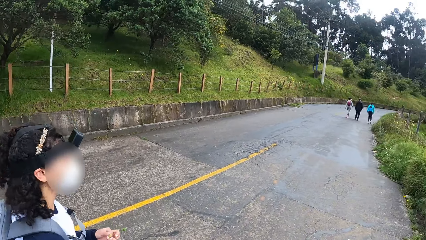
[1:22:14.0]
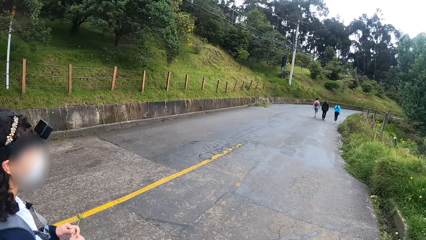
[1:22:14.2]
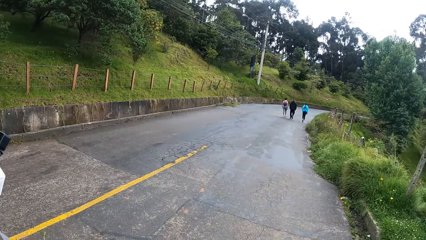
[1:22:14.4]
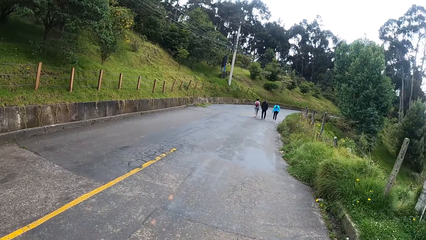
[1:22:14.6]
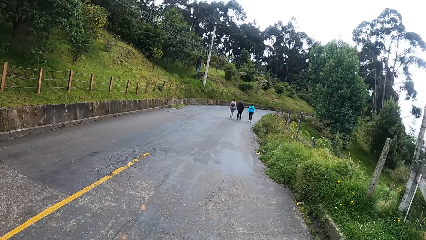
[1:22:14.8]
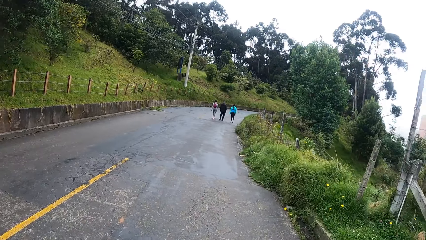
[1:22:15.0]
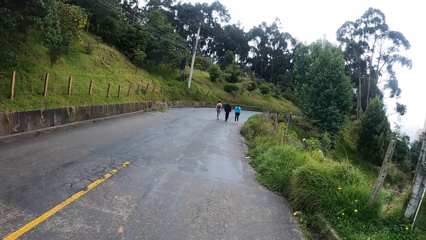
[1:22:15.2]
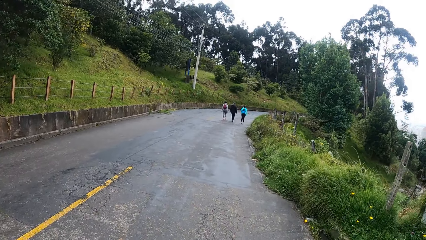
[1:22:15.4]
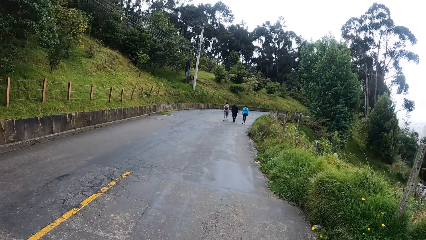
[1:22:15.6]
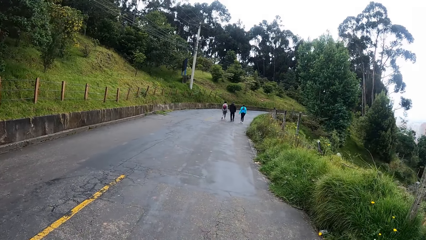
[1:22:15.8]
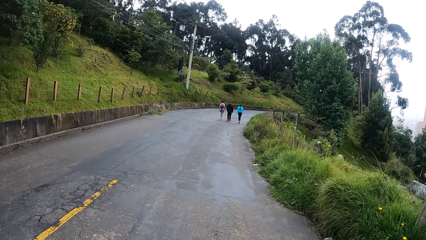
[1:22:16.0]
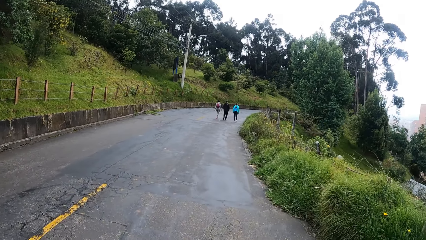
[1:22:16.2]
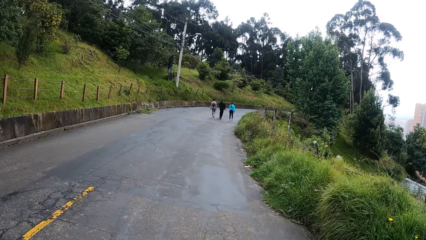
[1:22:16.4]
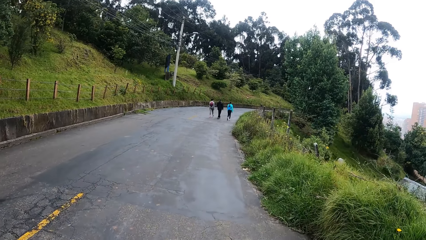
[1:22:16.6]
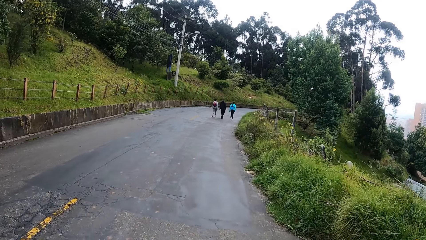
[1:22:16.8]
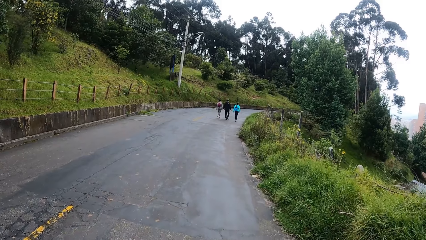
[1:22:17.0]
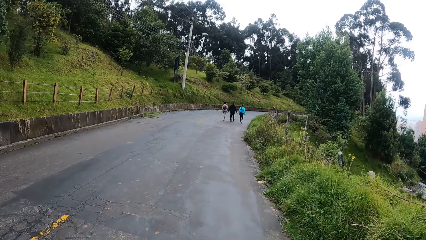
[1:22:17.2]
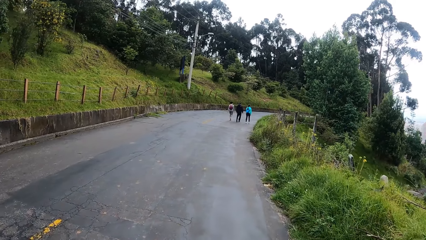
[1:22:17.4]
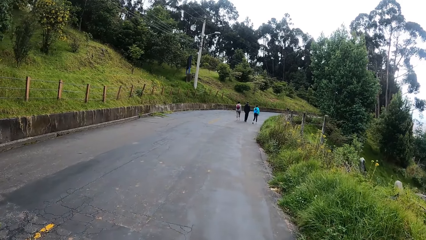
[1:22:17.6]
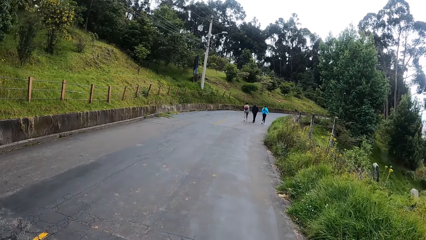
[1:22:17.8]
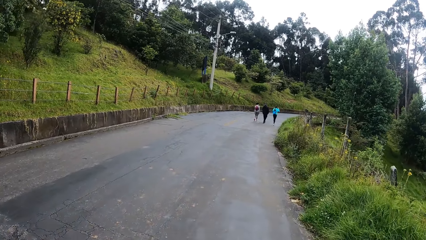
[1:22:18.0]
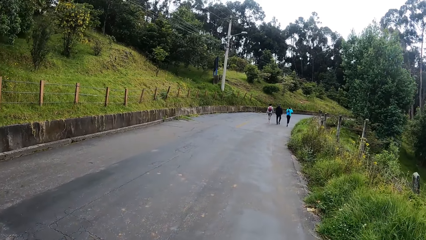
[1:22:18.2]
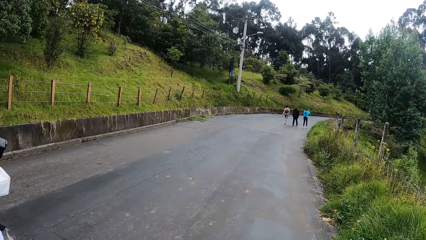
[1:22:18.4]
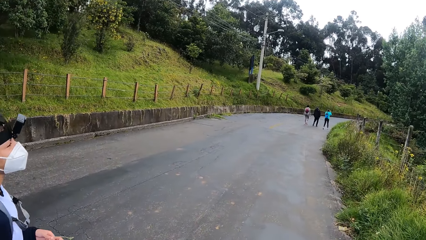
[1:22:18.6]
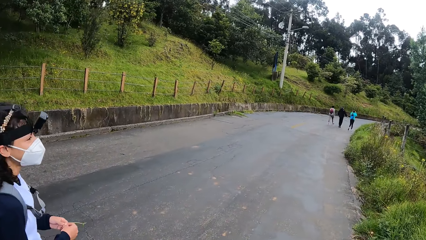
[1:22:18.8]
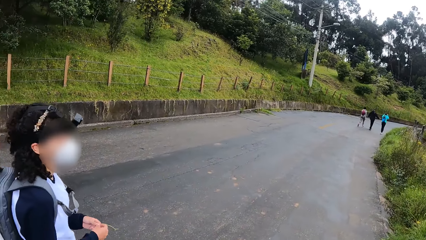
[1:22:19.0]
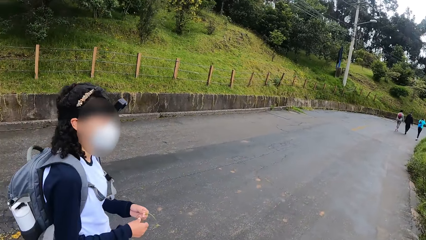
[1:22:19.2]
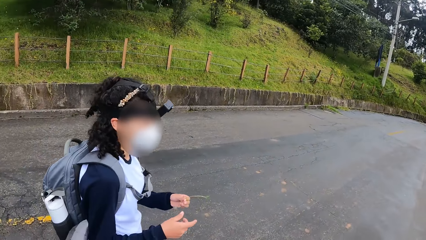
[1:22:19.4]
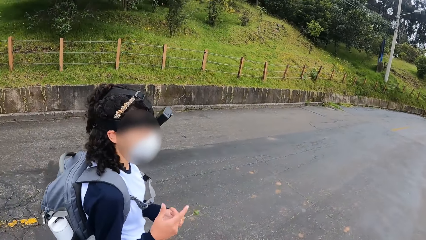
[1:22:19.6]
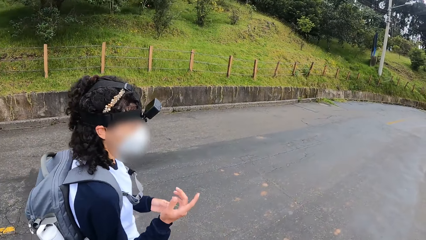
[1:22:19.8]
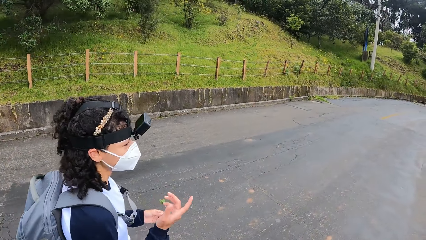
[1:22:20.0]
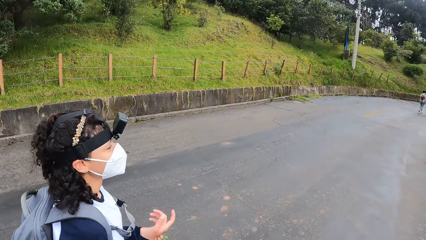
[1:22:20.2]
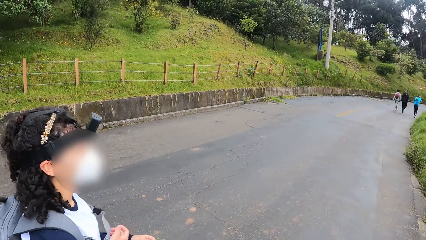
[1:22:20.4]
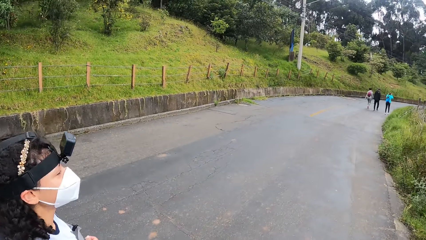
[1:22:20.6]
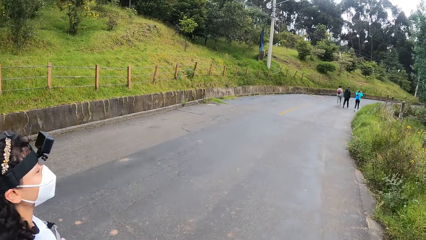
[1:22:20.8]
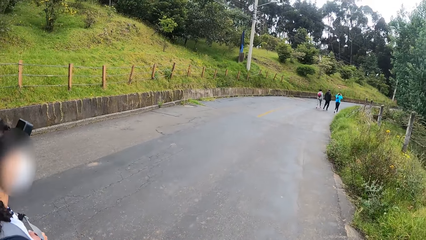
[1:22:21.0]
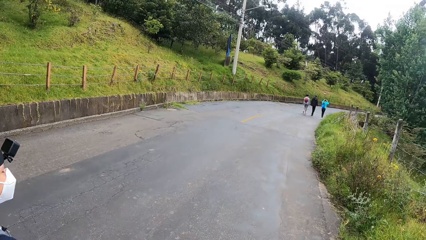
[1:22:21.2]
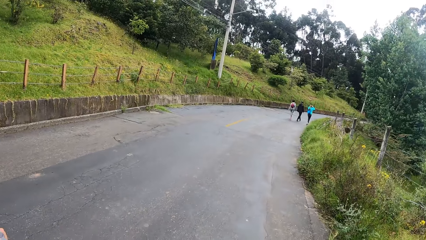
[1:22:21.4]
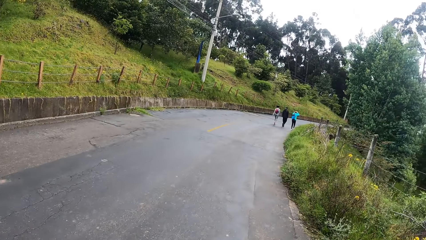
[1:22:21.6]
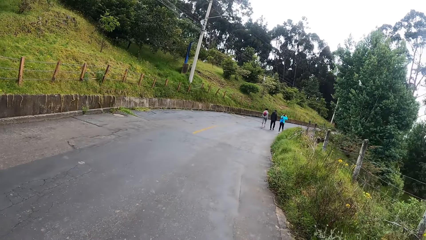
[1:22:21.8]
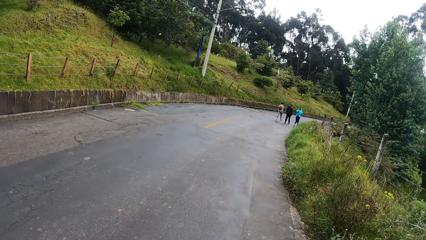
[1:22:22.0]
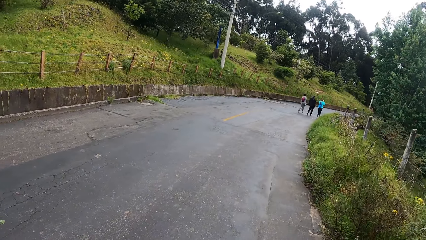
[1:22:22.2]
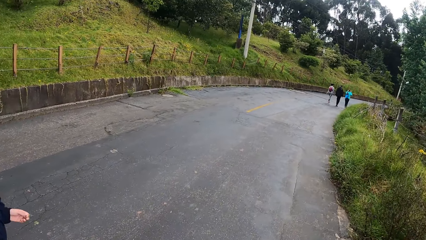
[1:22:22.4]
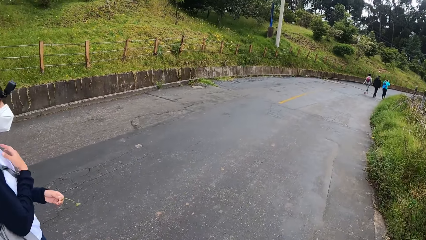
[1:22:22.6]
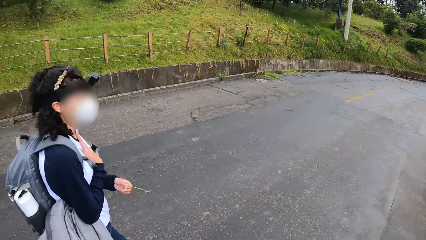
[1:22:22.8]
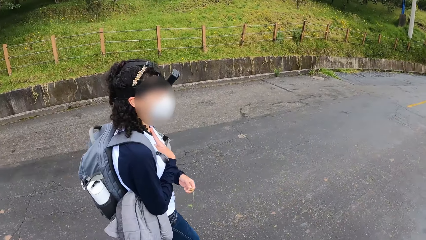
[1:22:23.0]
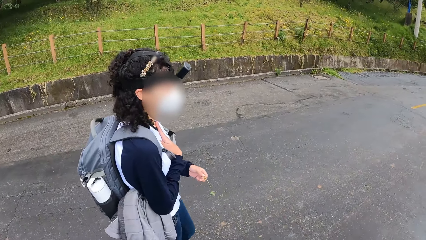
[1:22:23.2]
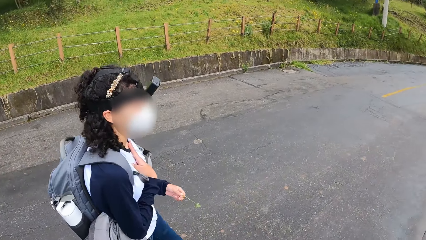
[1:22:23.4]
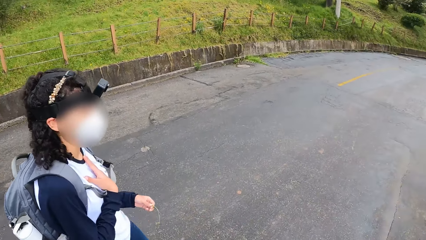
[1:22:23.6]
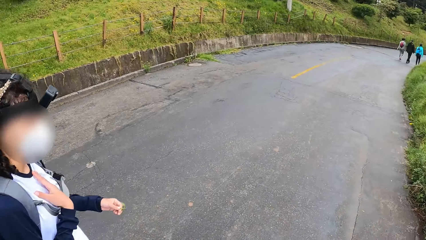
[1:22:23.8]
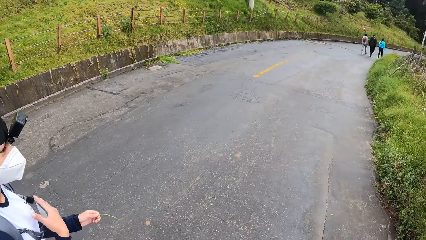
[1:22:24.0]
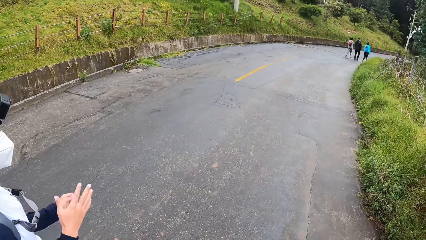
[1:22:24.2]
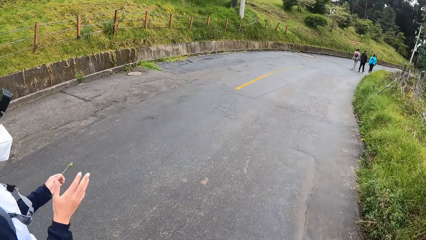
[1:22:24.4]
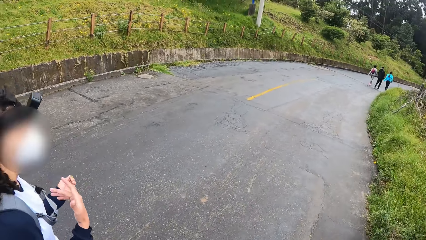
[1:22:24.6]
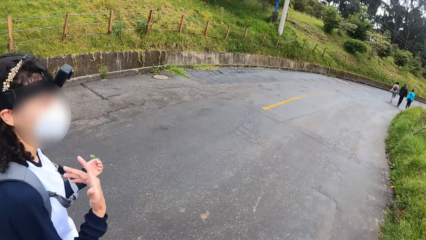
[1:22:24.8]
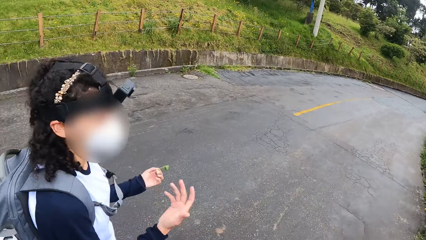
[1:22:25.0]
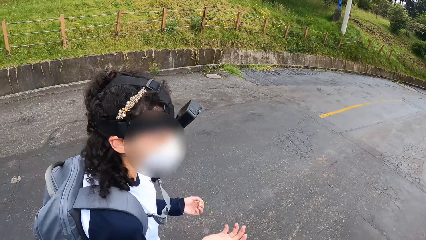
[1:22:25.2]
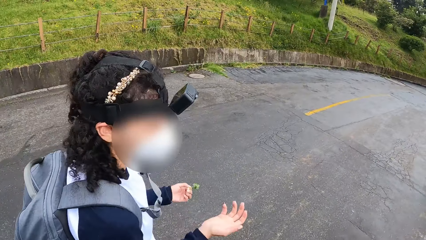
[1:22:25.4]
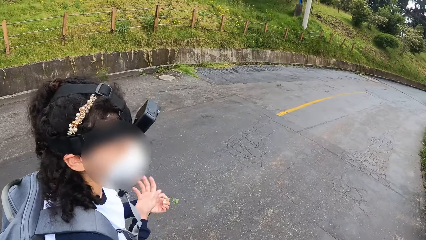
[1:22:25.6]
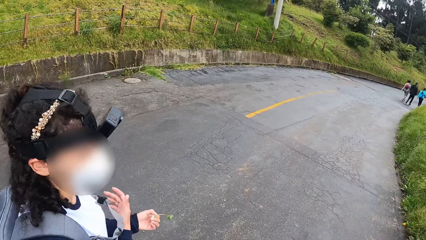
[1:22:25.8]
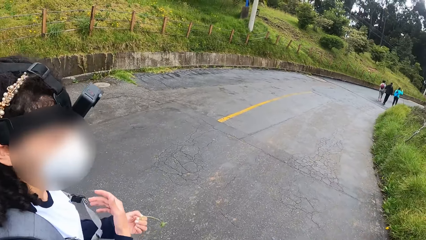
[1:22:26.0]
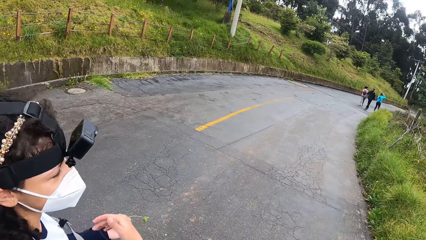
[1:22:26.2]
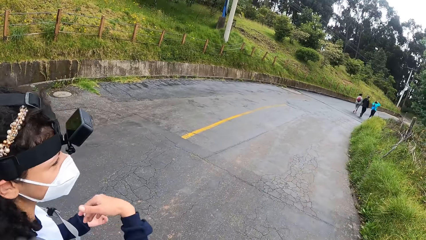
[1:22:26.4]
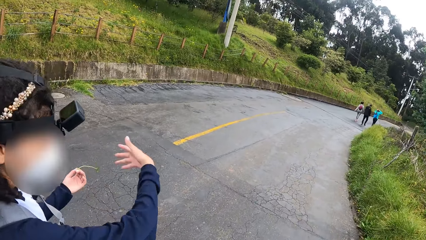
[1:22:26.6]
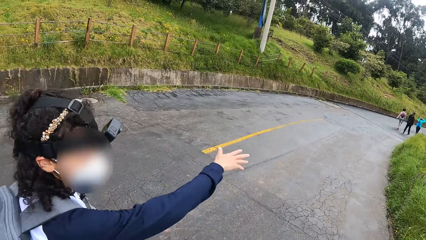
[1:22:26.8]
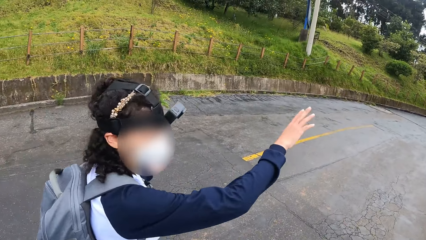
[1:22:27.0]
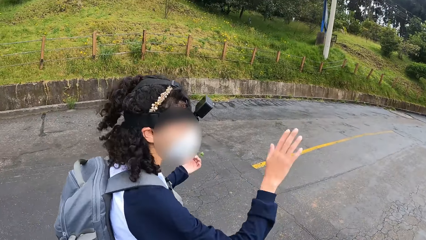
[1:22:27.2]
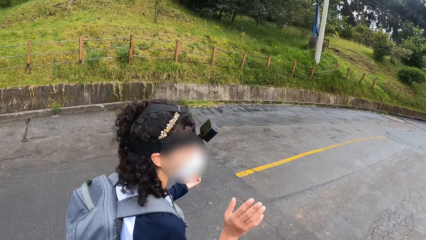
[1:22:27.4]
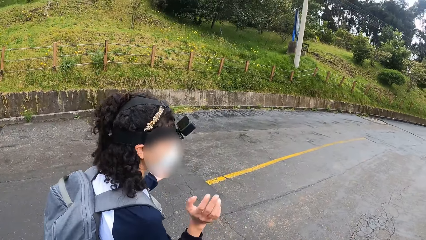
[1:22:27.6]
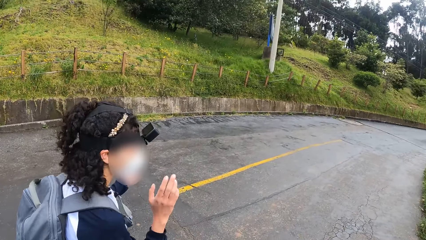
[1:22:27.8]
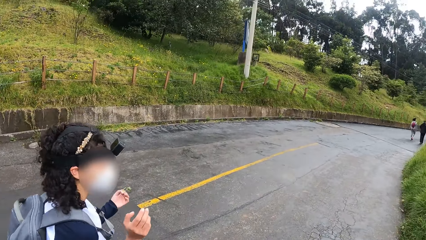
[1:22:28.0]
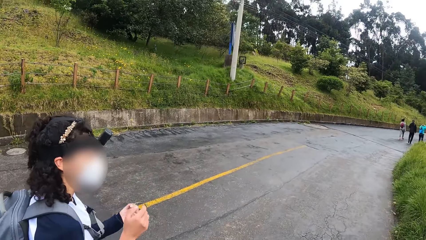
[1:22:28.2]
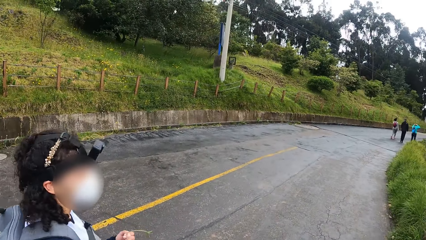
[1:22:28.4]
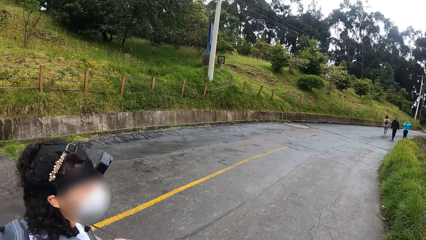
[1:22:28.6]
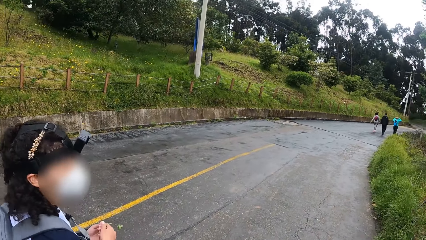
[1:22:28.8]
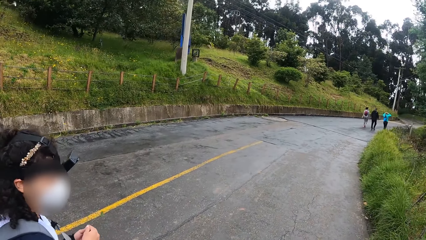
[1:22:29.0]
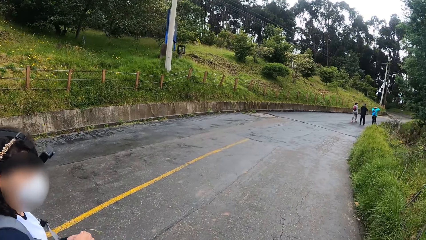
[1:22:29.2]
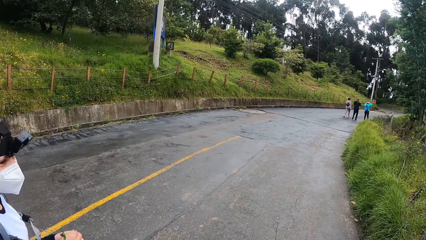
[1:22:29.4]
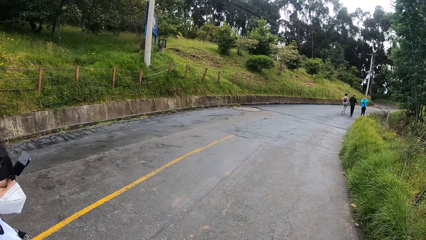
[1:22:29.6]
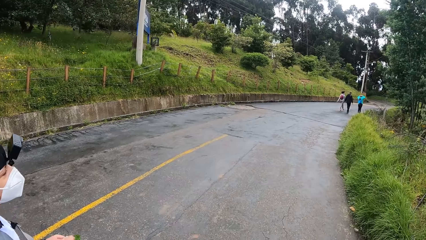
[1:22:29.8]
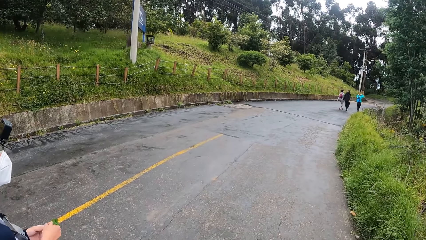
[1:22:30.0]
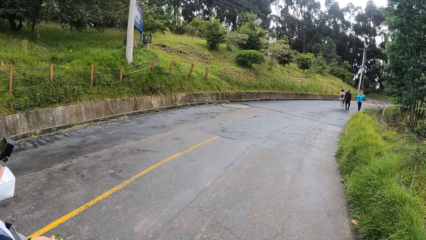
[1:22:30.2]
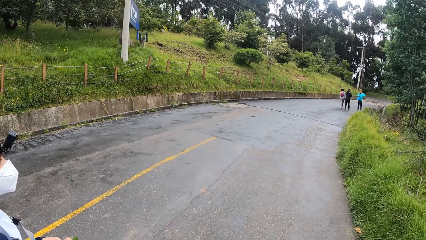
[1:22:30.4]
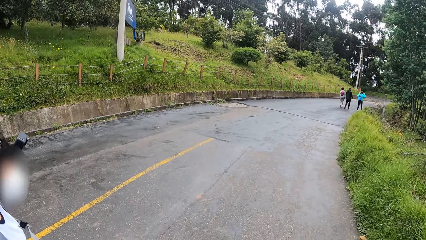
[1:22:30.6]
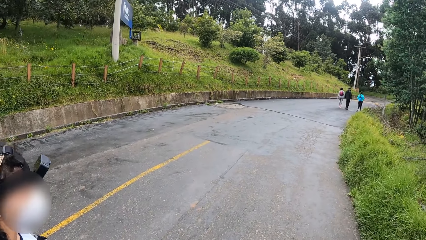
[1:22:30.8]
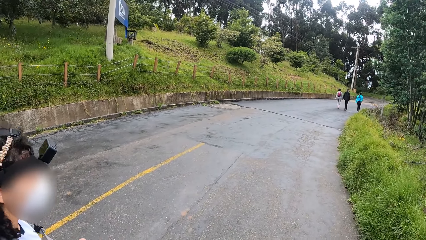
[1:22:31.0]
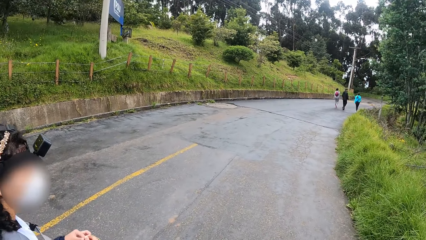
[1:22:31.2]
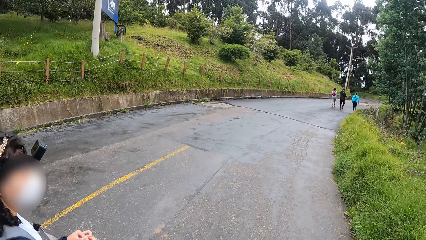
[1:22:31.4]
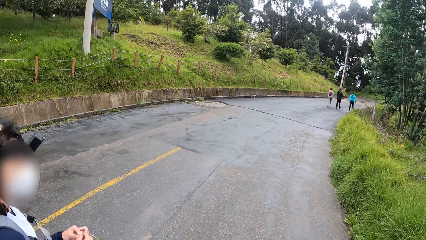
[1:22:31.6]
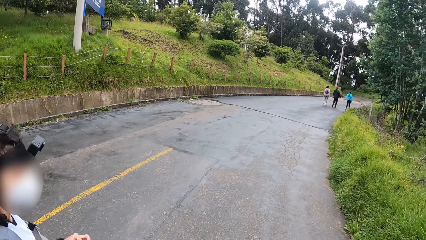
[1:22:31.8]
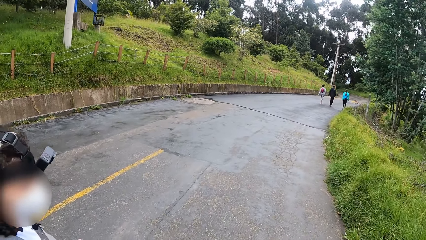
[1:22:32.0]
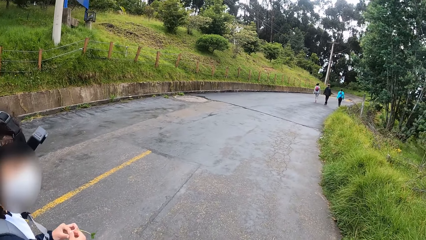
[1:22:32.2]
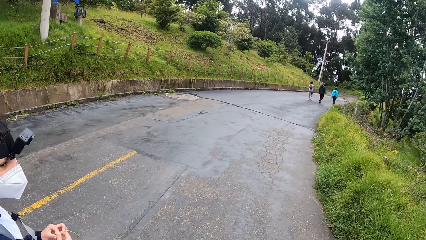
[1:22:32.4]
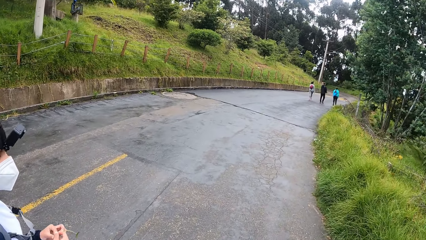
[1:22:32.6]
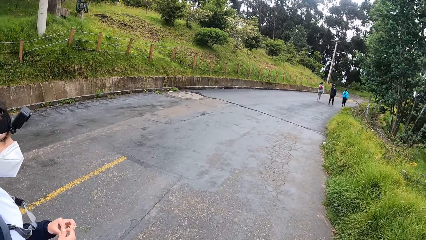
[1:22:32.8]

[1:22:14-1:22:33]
The woman holds the plant with her left hand. The woman fiddles with the plant with both hands.
